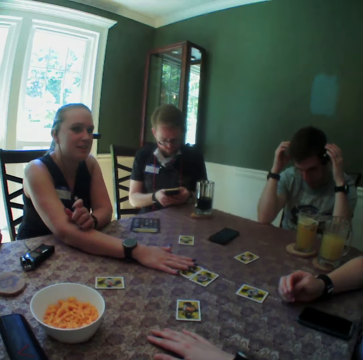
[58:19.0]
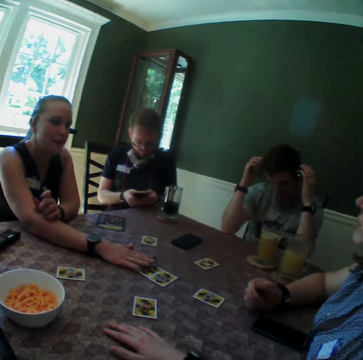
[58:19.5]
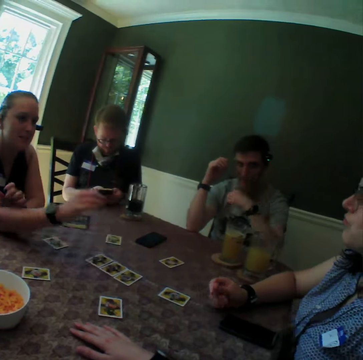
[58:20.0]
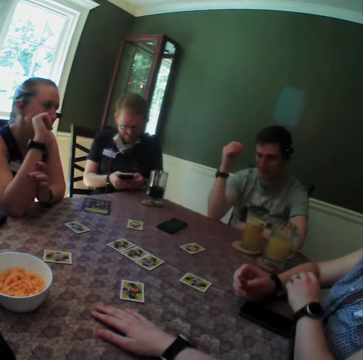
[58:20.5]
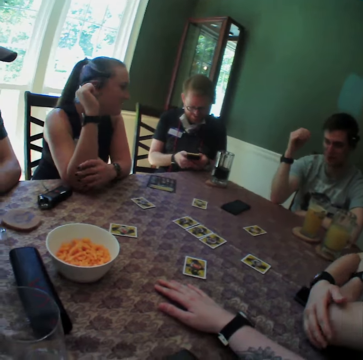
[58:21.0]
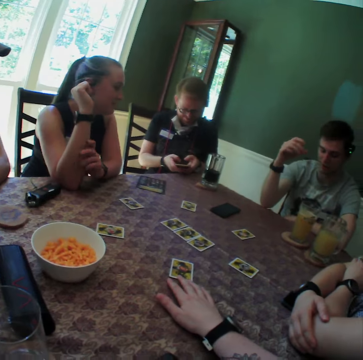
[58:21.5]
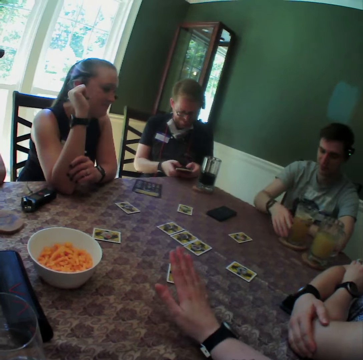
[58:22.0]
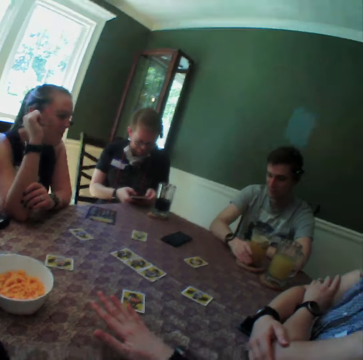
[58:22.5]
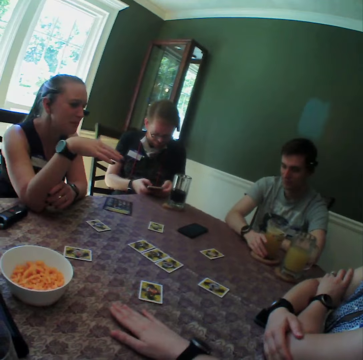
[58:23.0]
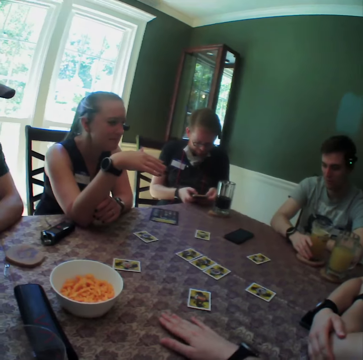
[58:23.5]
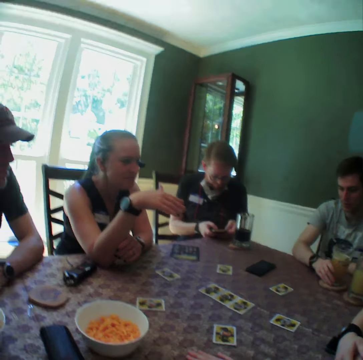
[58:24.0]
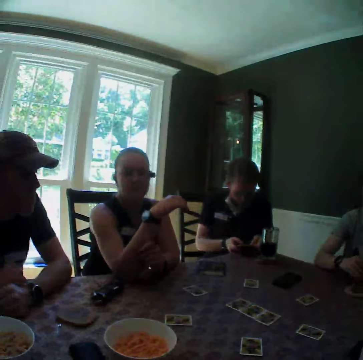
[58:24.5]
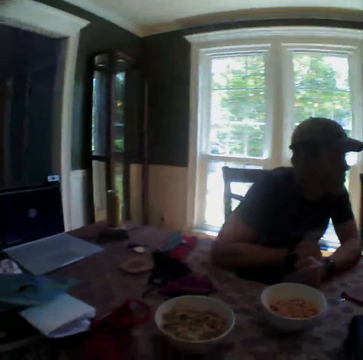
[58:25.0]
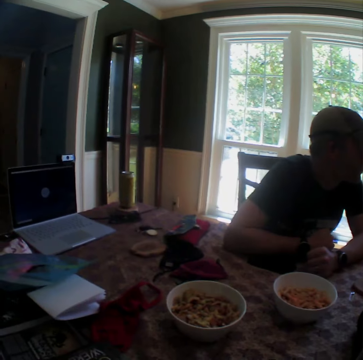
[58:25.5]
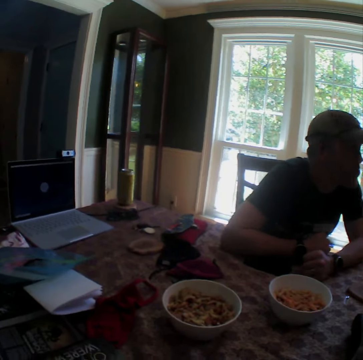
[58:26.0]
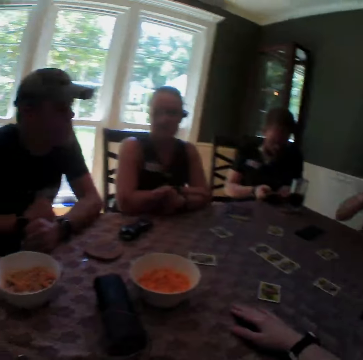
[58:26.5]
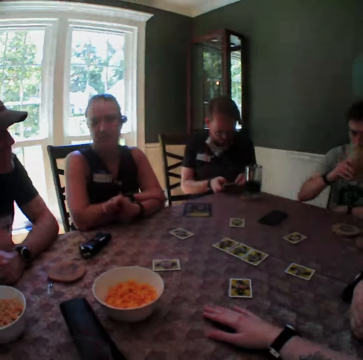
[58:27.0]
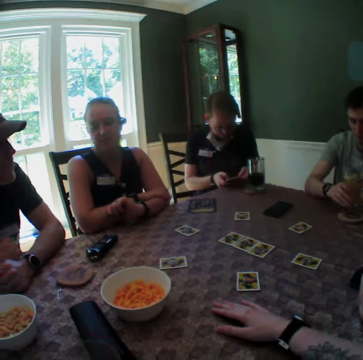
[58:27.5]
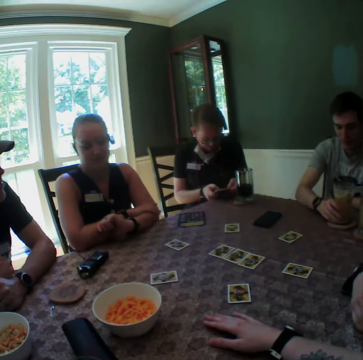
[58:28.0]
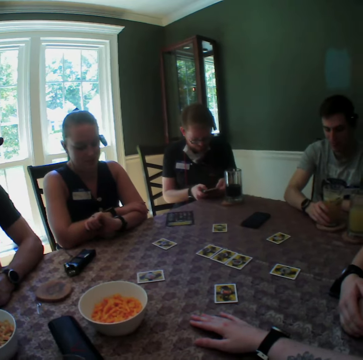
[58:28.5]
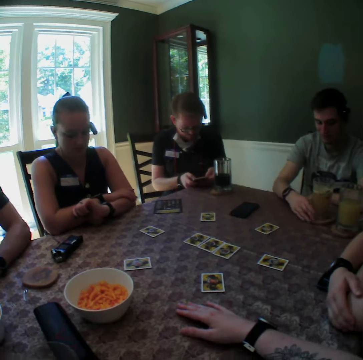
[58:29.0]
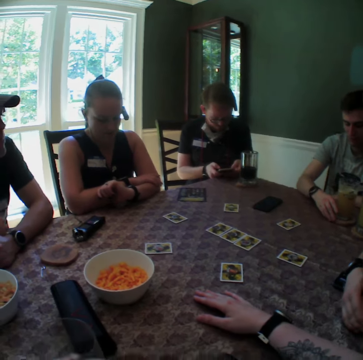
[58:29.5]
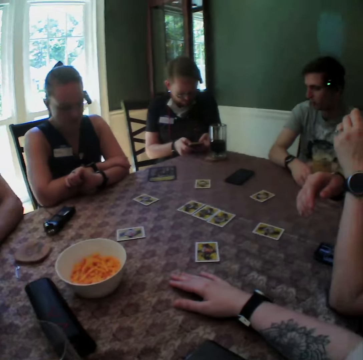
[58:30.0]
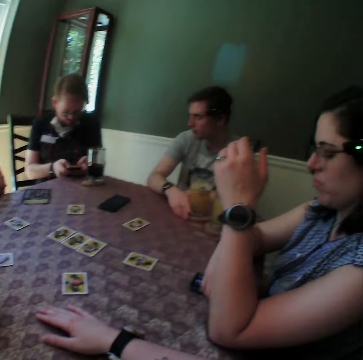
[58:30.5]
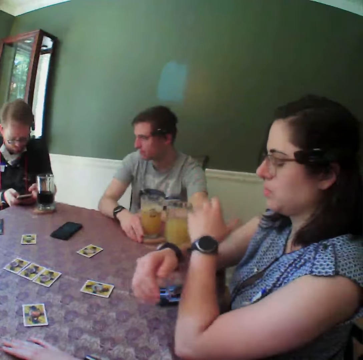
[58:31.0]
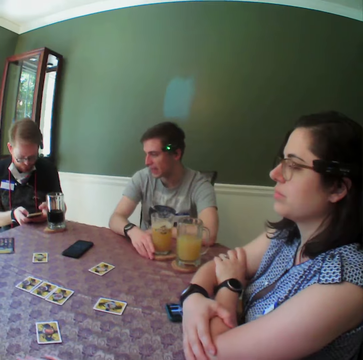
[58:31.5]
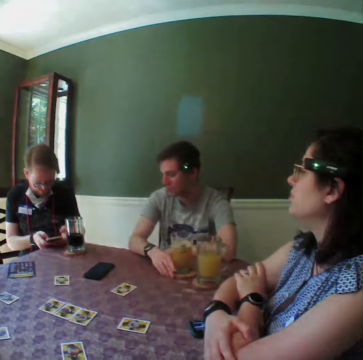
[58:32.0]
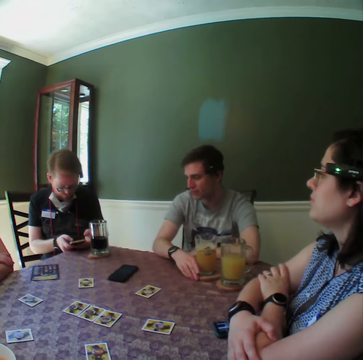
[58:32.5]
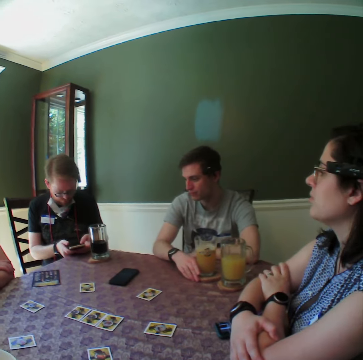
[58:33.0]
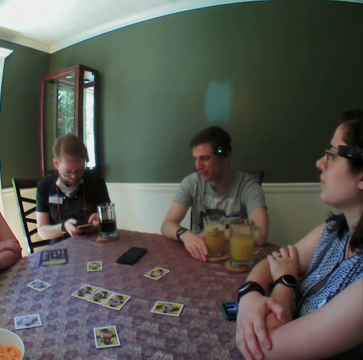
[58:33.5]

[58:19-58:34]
A woman places her right hand on the card on the table. Another woman moves the fingers on her right hand. The first woman raises her right hand. A man moves his right hand. The other woman folds her hands together on the table. The camera wearer moves the card on the table with her right hand, and places a hand on the card. The first woman holds her right arm with her left hand. The man holds the glass cup on the coaster on the table with his right hand. The camera wearer taps her right hand on the table. The first woman moves her right hand. The camera wearer looks around. The man drinks from the glass cup in his right hand, and places the glass cup on the coaster on the table with his right hand. The camera wearer lifts a hand. The other woman moves her hands, and folds her hands together on the table.

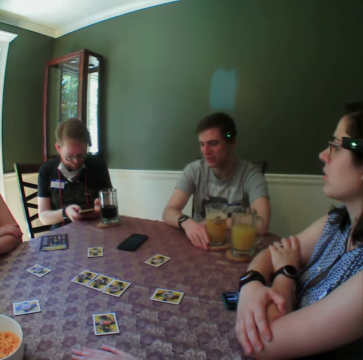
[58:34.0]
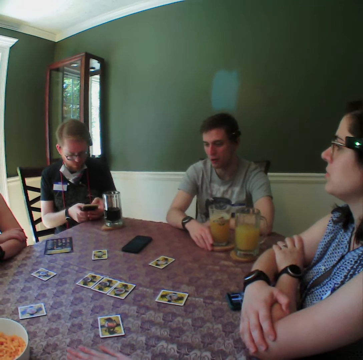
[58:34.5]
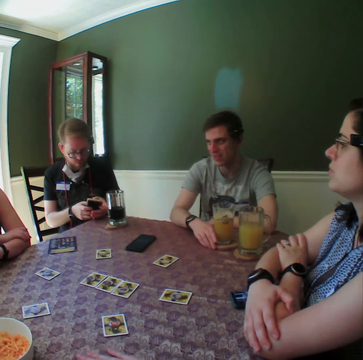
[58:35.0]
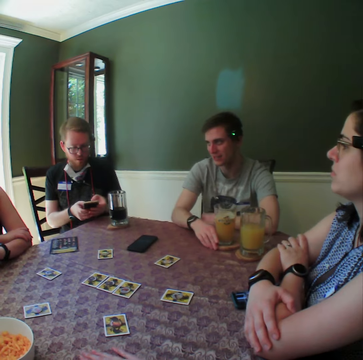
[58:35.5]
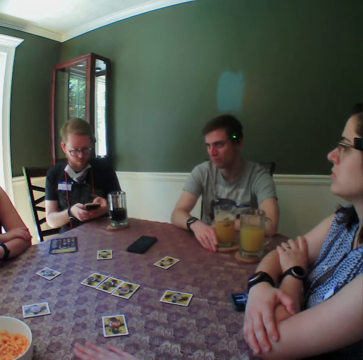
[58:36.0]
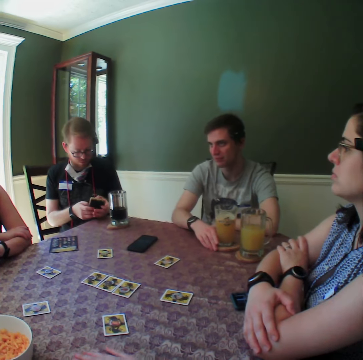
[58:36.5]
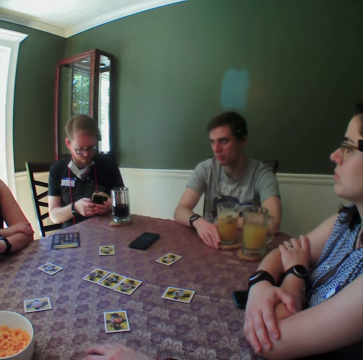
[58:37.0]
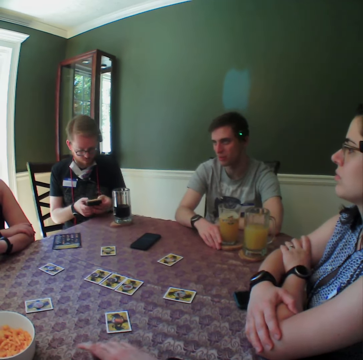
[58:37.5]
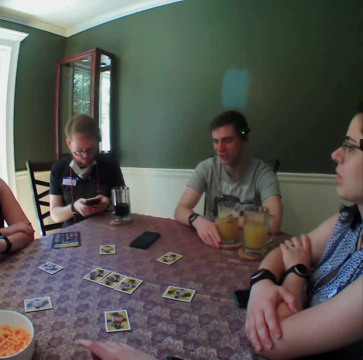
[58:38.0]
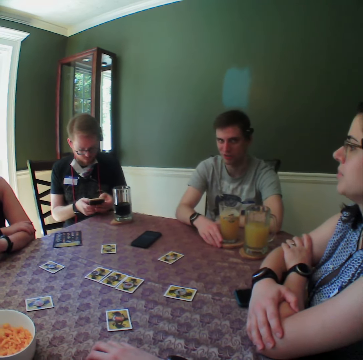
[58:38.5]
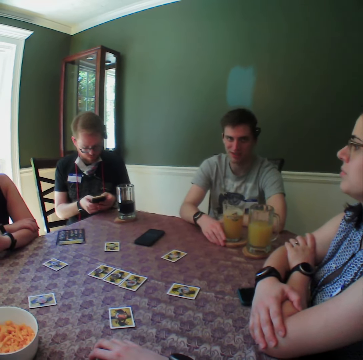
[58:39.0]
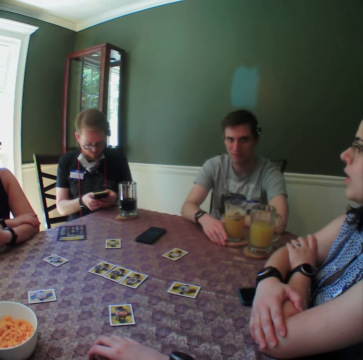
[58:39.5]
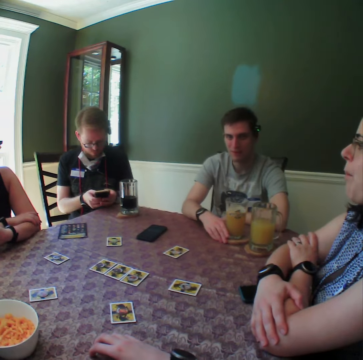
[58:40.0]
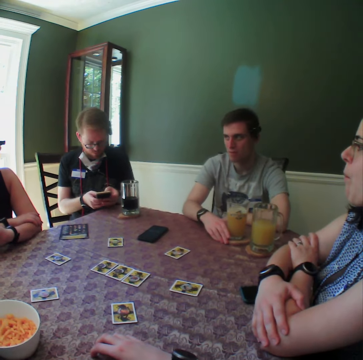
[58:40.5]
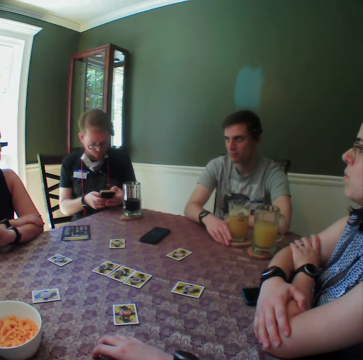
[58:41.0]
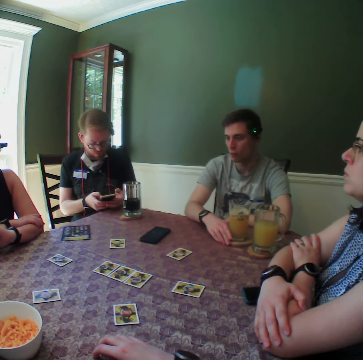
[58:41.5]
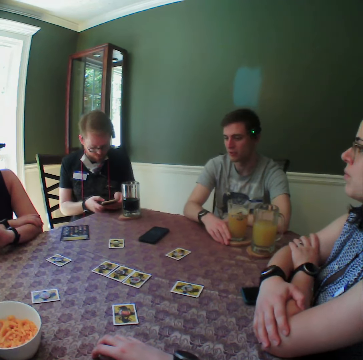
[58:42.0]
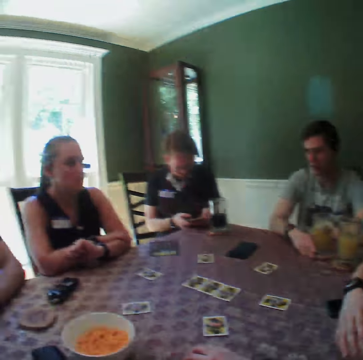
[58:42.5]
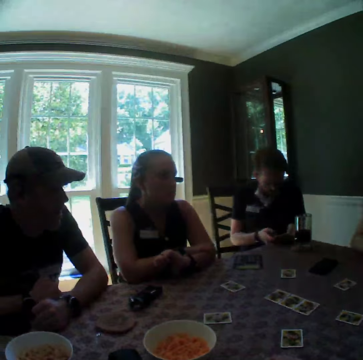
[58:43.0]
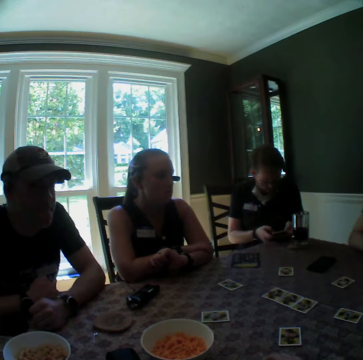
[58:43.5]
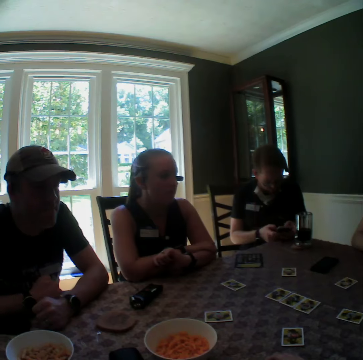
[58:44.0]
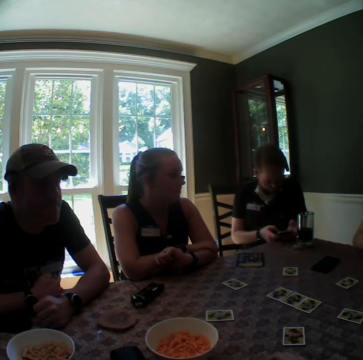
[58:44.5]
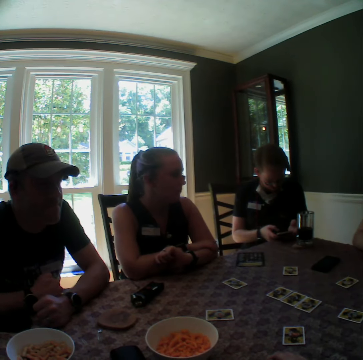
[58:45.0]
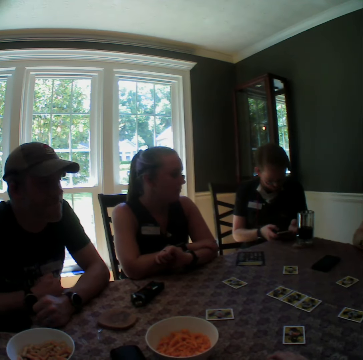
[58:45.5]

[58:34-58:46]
A man converses with the camera wearer, a woman, another man, another woman and a third man. The camera wearer taps her right hand on the table. She looks around.

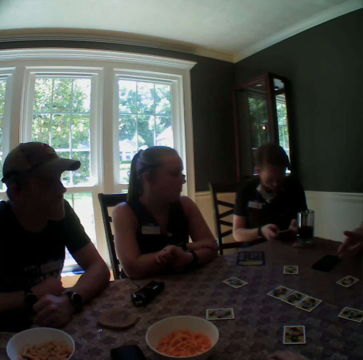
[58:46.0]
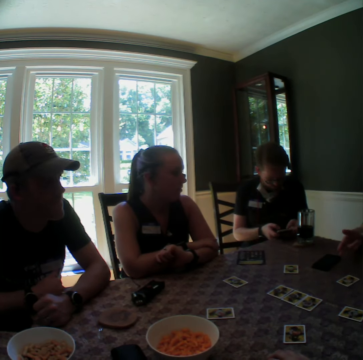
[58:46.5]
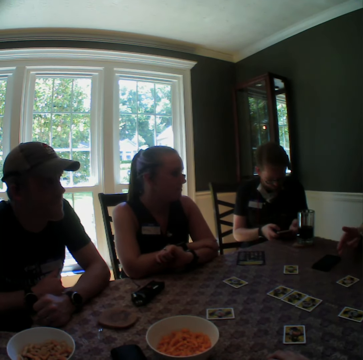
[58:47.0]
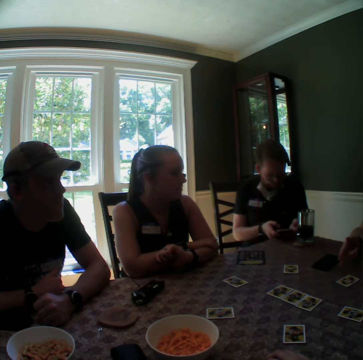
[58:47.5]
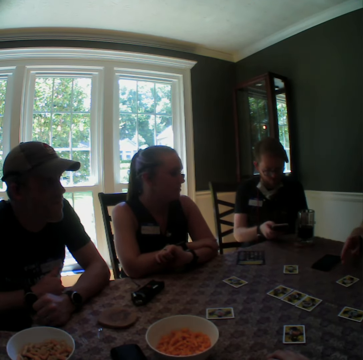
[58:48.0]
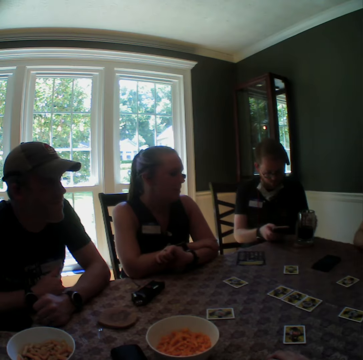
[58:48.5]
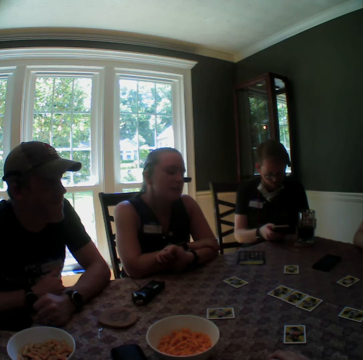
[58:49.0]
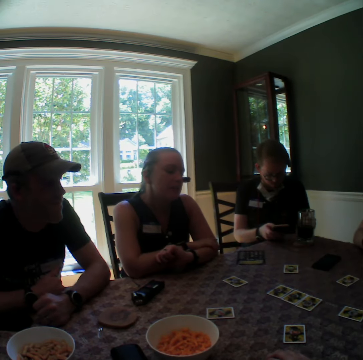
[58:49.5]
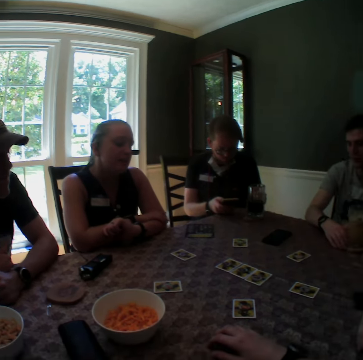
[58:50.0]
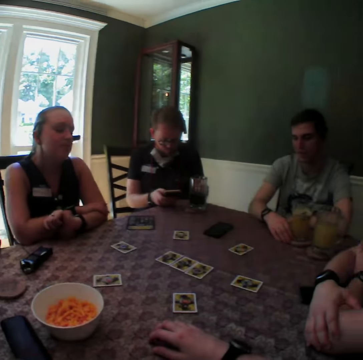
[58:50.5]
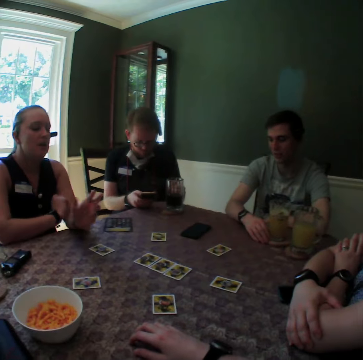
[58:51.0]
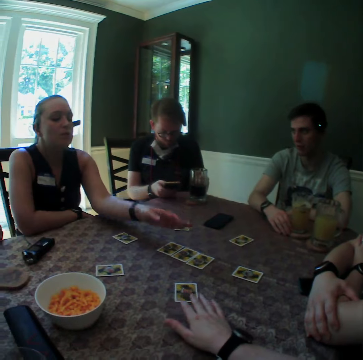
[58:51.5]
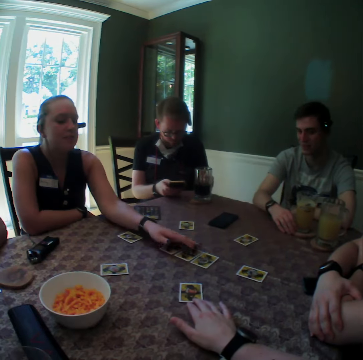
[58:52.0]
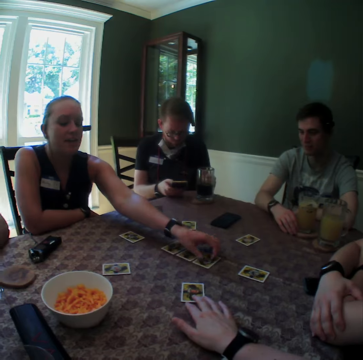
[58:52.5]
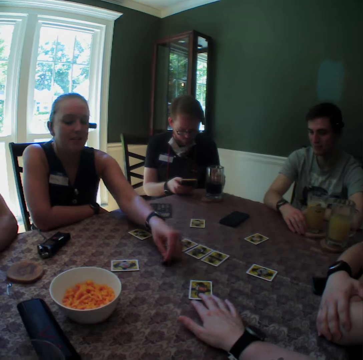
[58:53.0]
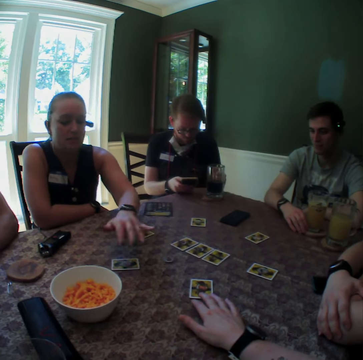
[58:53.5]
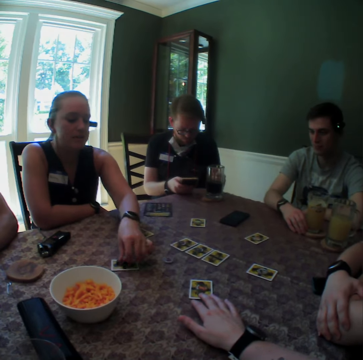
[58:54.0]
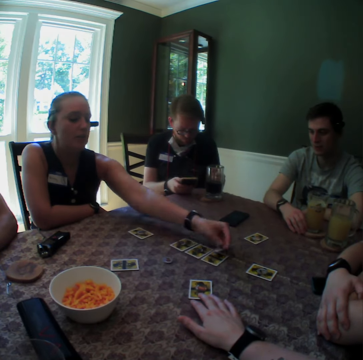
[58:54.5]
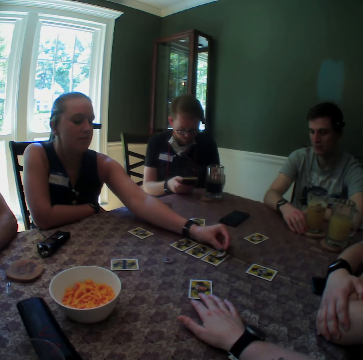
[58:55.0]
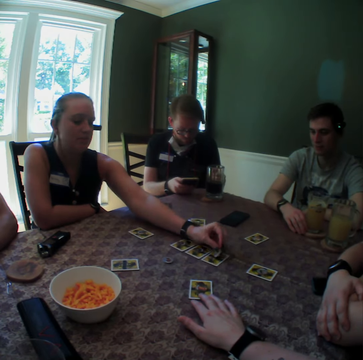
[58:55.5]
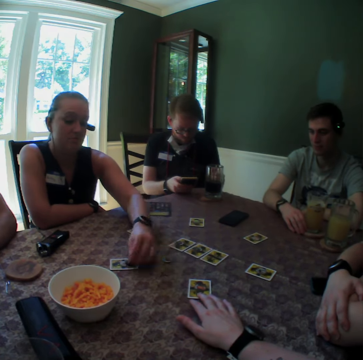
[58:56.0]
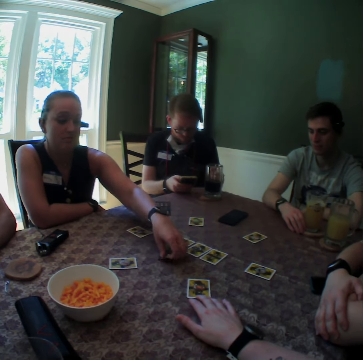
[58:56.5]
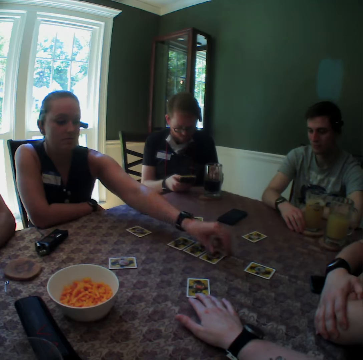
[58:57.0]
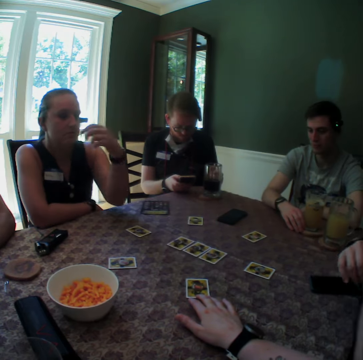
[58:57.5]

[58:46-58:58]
A man gesticulates with his right hand. Another man converses with the camera wearer, a woman, the first man, a third man and another woman. The third man holds a glass cup on a coaster on the table with his left hand. The other woman touches a card on the table with her left hand. The camera wearer holds a card on the table with her right hand. The other woman converses with the camera wearer, the first woman, the first man, the third man and the second man. She picks a coin or chip from the card on the table with her left hand. She drops the coin on the table with her left hand. She gesticulates with her left hand. She picks the coin from a card on the table with her left hand, and drops the coin on the card on the table with her left hand. She puts the chip on the table. She picks the coin from the table with her left hand, and drops the coin on a card on the table with her left hand.
